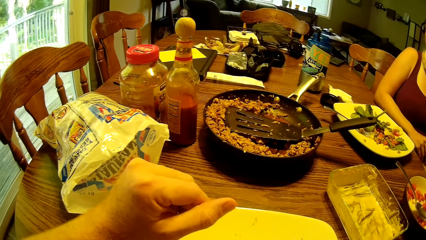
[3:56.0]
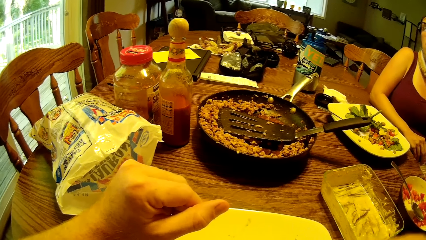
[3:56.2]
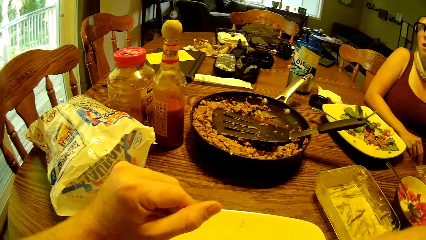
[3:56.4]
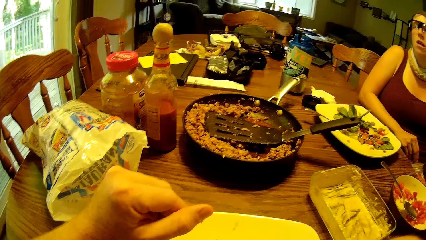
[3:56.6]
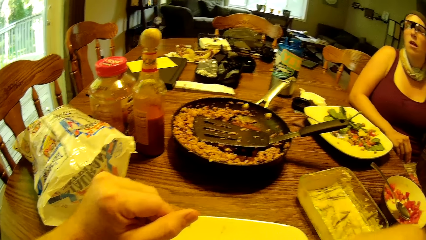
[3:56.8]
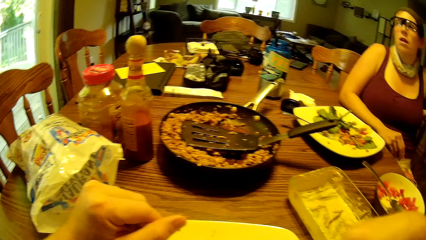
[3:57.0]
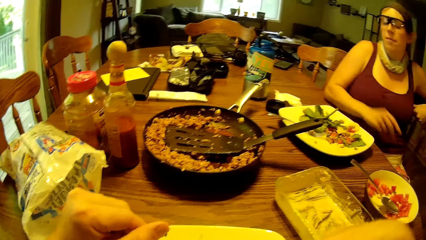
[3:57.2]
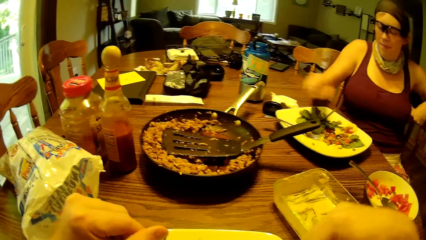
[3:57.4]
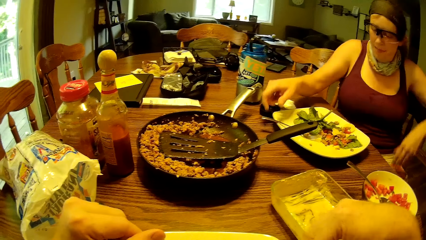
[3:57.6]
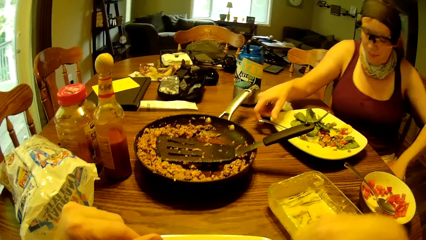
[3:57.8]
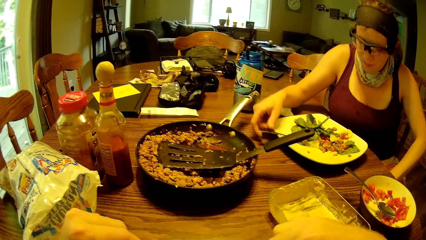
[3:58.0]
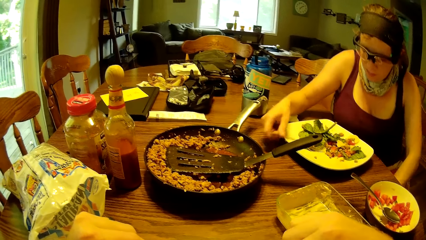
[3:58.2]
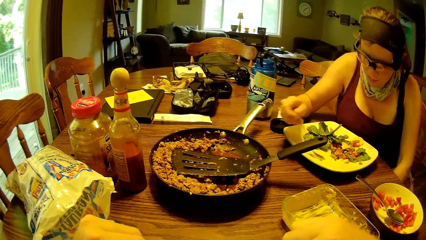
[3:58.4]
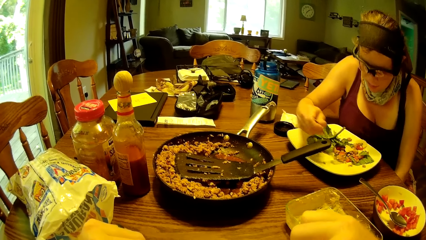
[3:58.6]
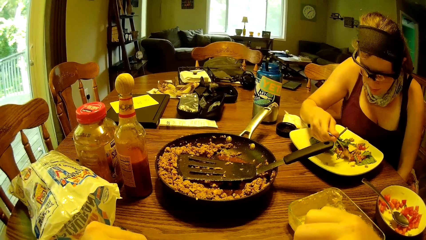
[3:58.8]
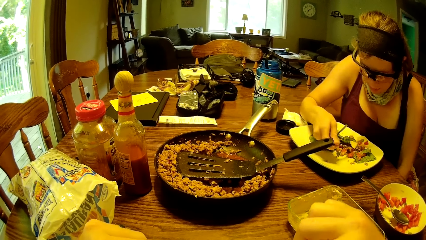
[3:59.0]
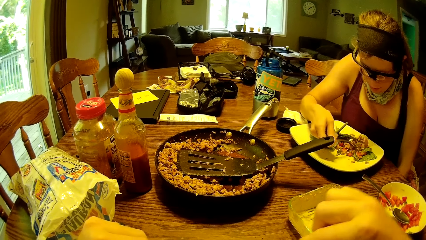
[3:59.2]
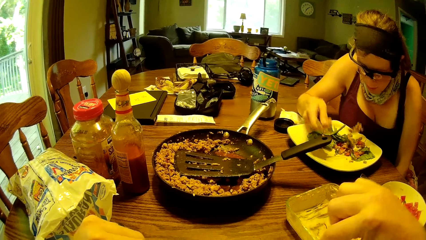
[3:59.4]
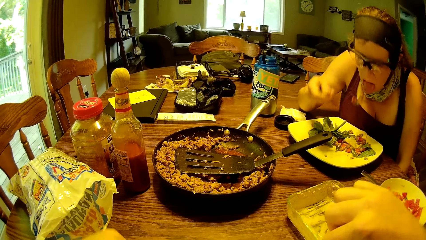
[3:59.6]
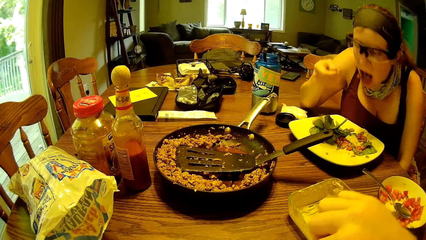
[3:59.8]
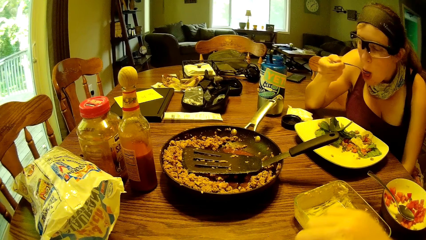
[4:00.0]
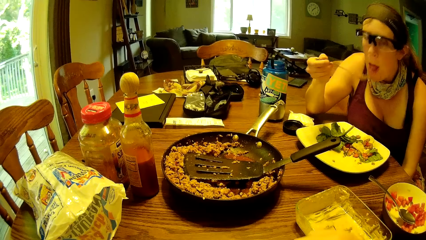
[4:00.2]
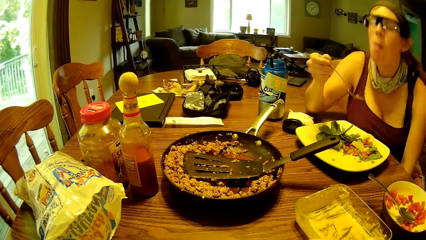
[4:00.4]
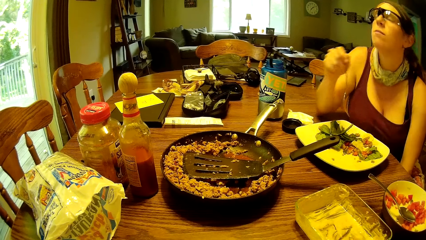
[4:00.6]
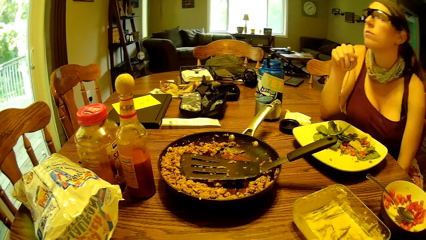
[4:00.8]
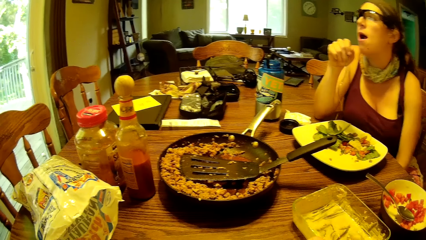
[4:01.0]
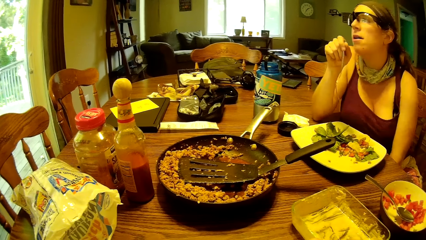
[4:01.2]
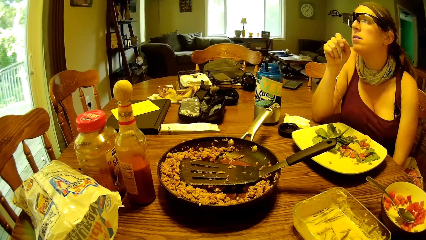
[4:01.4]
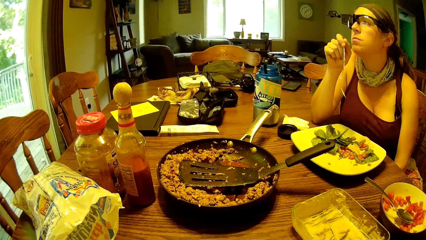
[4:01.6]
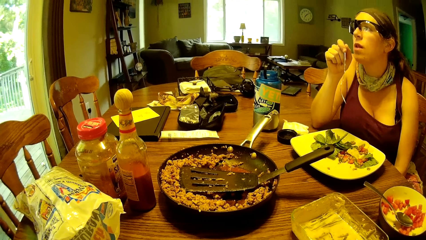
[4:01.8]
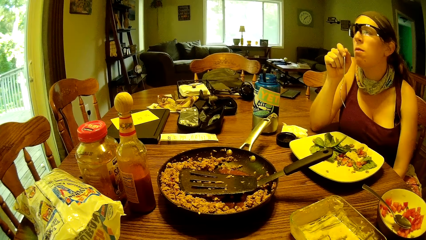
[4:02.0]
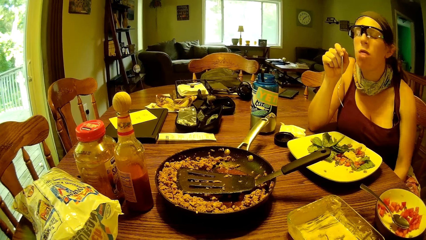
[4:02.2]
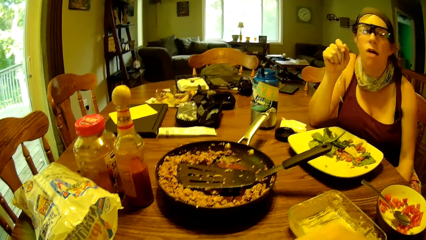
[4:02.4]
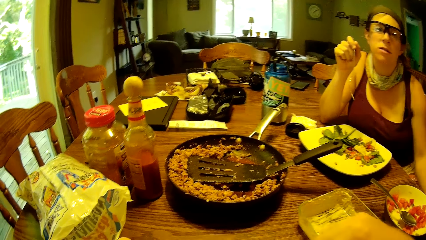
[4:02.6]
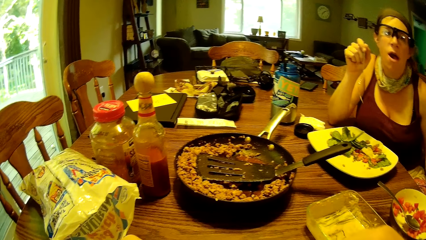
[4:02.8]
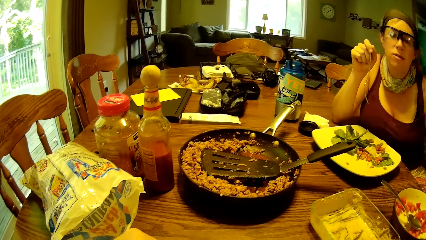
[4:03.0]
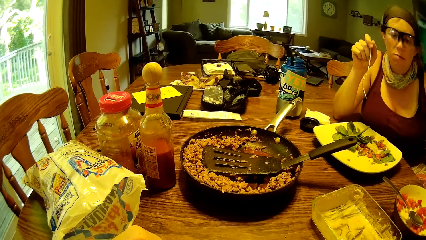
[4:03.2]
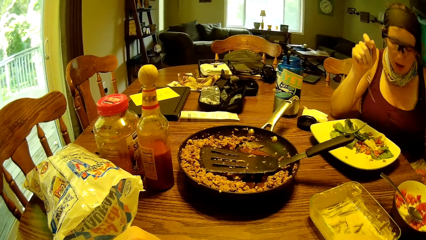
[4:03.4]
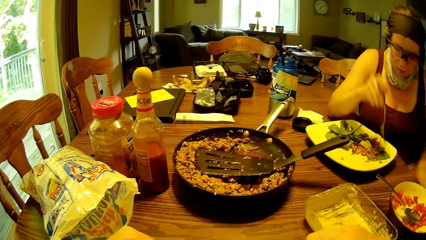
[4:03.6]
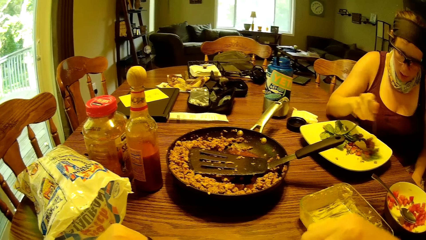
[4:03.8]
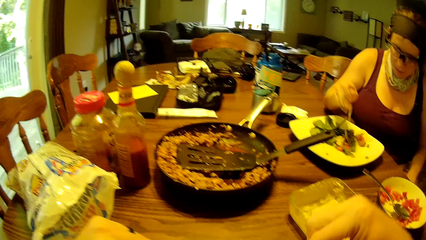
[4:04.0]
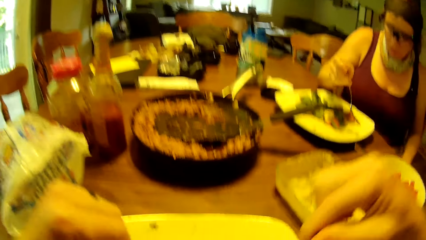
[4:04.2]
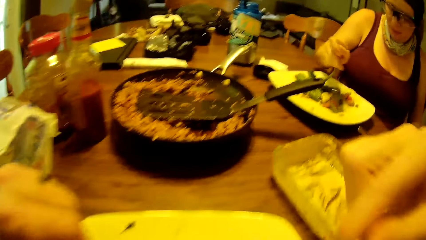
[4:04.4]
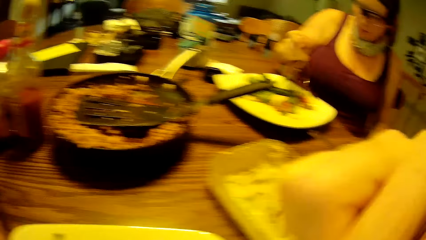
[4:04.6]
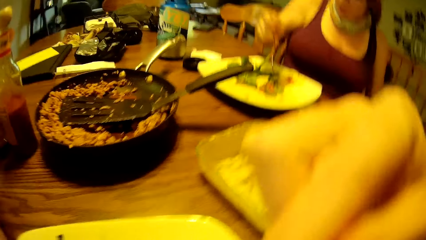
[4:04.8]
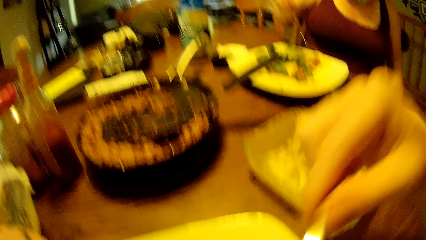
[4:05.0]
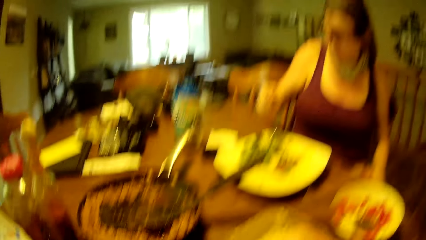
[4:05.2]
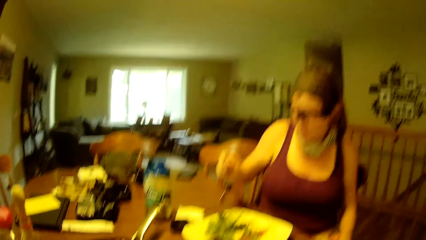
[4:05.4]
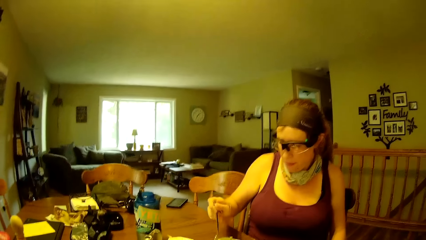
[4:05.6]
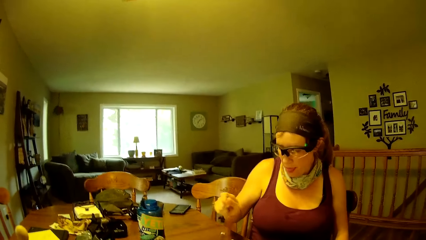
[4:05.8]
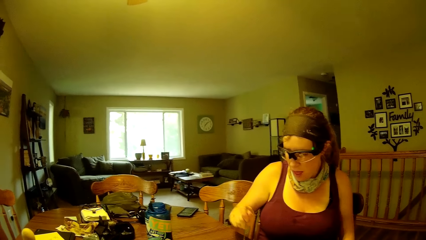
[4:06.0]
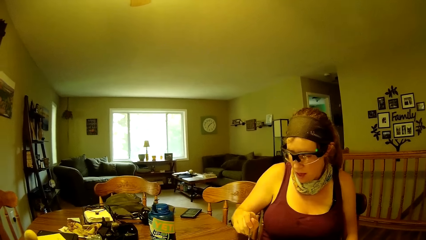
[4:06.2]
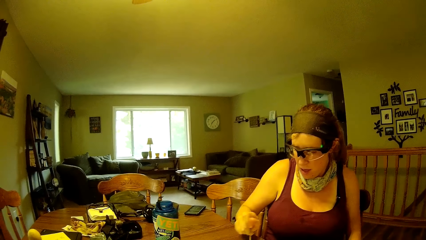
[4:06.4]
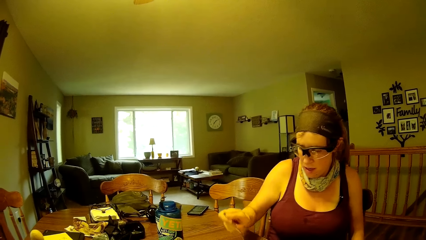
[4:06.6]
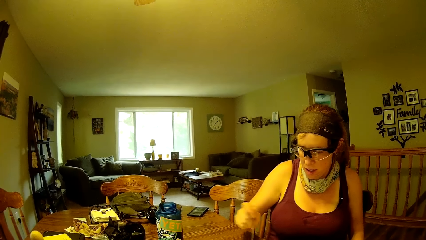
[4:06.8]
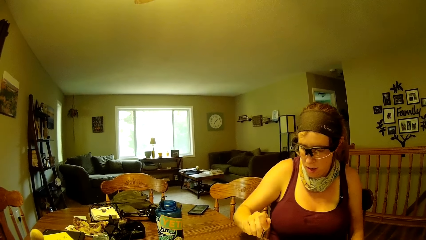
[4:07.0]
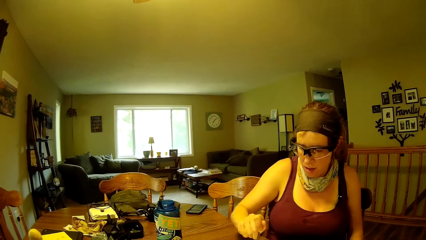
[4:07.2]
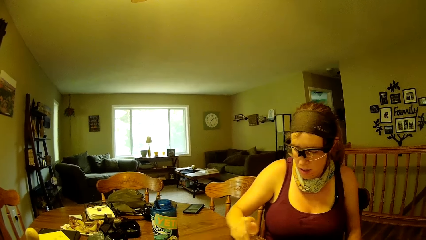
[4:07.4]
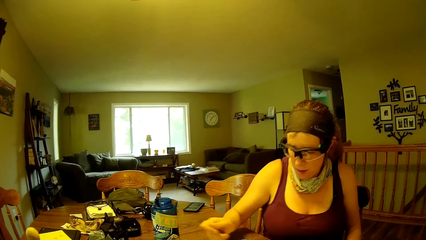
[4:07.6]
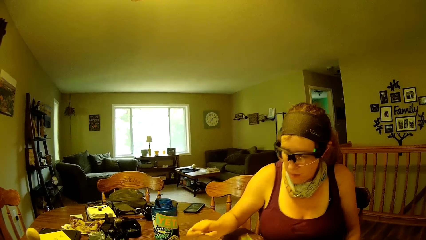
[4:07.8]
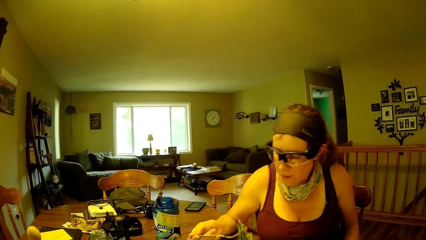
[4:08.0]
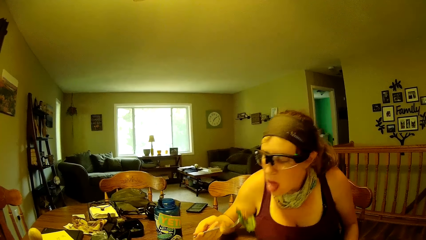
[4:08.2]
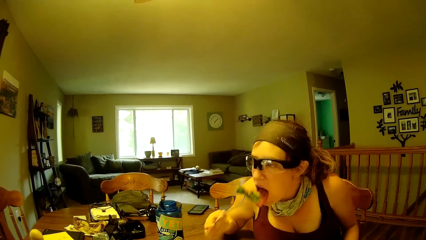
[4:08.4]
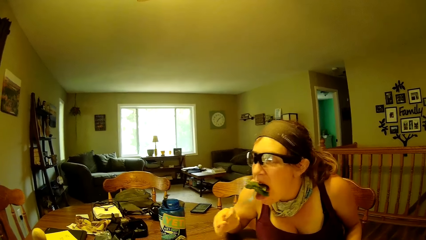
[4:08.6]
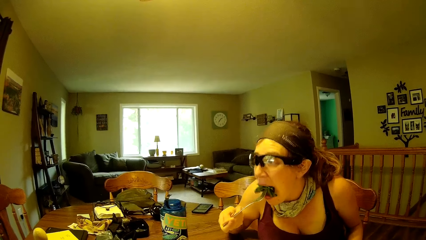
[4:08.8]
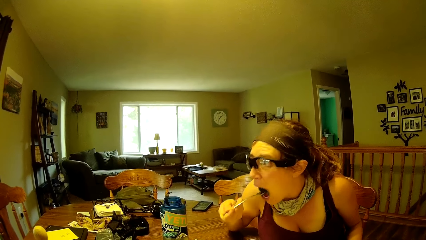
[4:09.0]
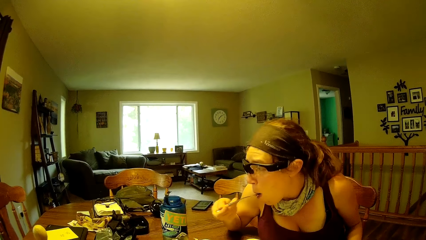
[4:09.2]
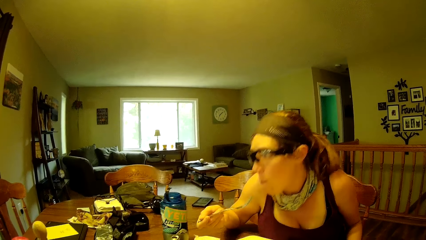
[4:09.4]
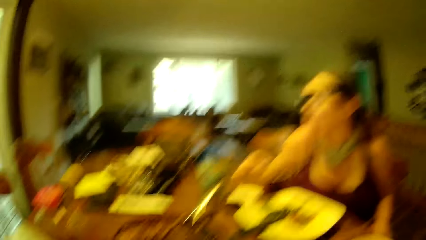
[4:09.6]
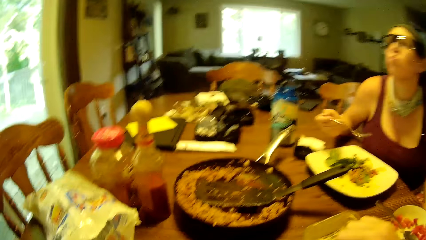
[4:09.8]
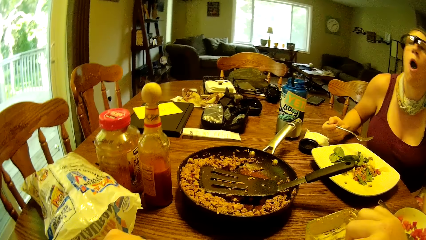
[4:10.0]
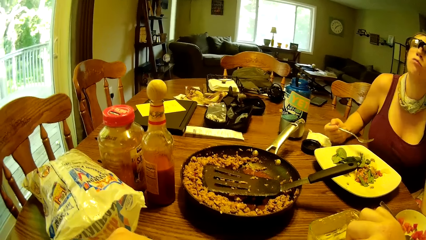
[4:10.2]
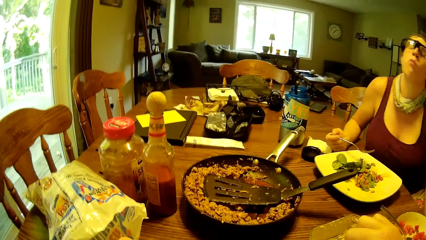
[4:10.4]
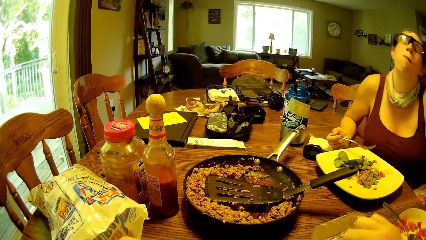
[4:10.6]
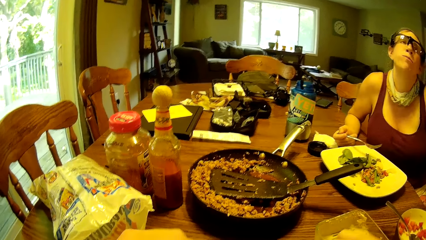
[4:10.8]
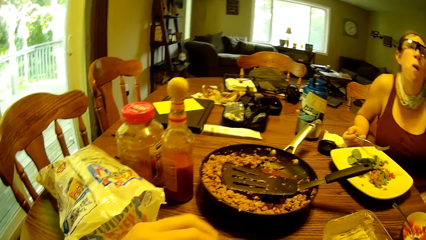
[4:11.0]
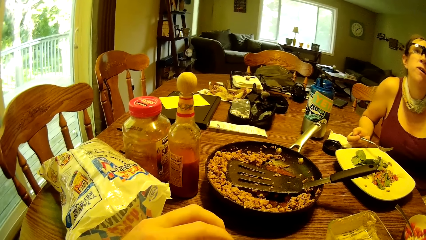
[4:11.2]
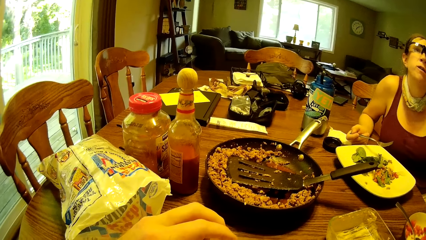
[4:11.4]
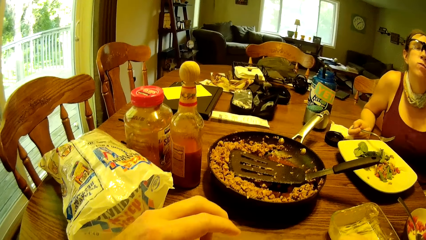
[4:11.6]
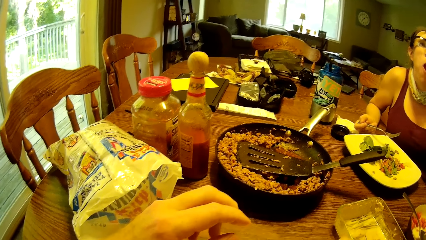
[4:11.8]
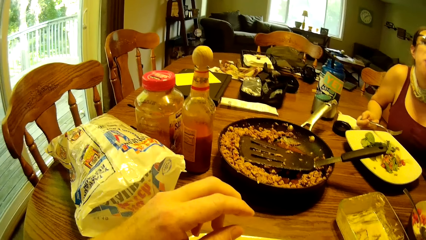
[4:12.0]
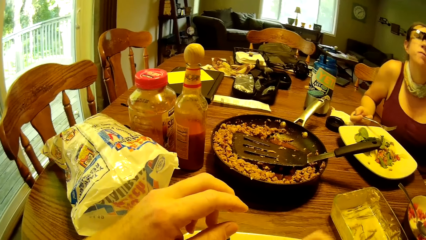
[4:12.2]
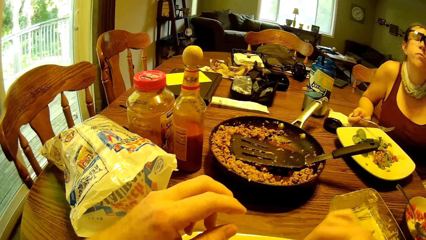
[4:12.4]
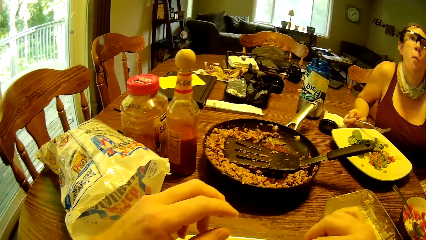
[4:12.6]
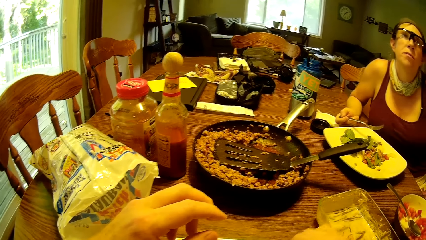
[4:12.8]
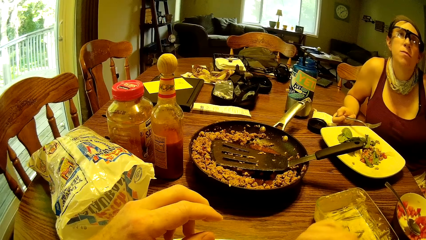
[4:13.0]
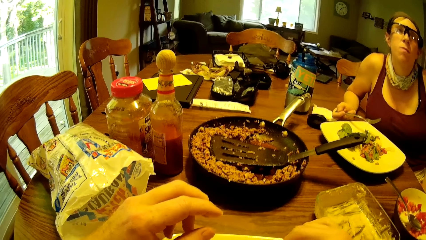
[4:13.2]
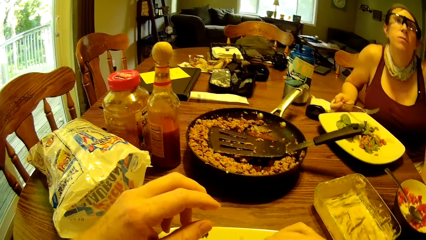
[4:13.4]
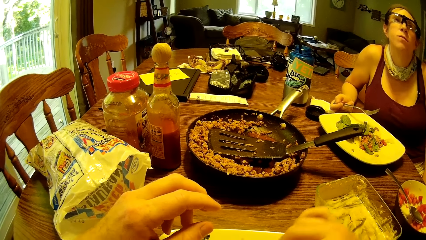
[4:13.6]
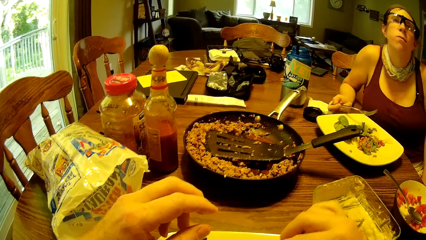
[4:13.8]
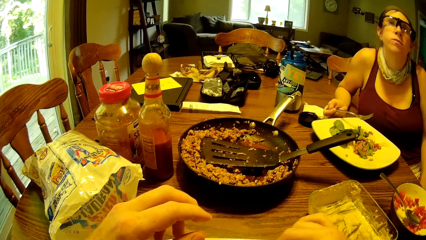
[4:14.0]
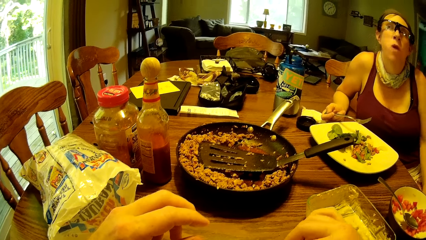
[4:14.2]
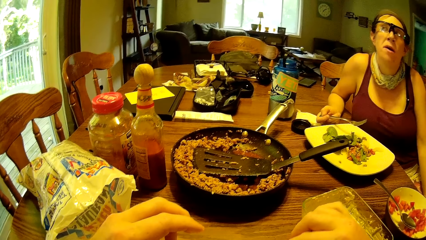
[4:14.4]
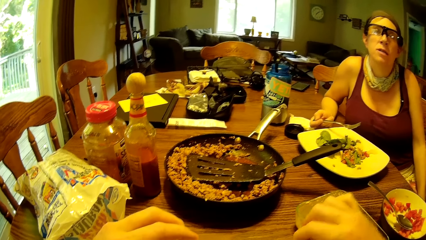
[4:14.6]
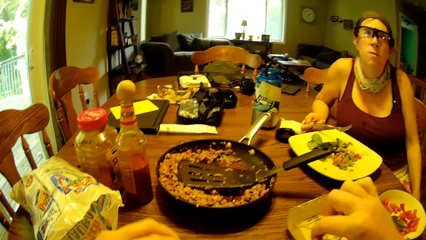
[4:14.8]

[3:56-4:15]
The camera wearer converses with a lady. The lady picks up the fork or spoon from the plate with her right hand. The lady scoops the food with the fork. The lady eats the food from her plate with the fork. The lady scrapes the food together with the fork. The camera wearer eats the food from his plate with the fork. The lady picks the food with the fork. The lady eats the food from her plate with the fork. The camera wearer takes food from the ceramic plate with the fork.
